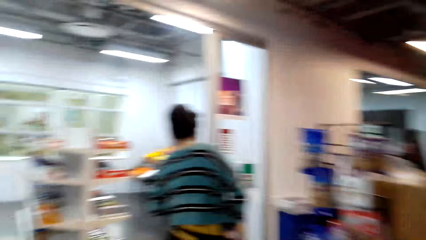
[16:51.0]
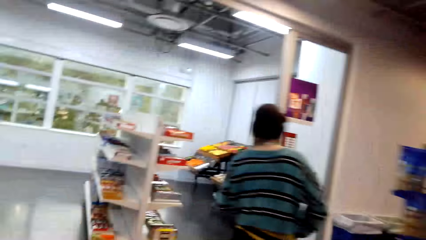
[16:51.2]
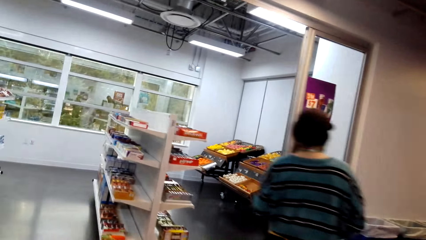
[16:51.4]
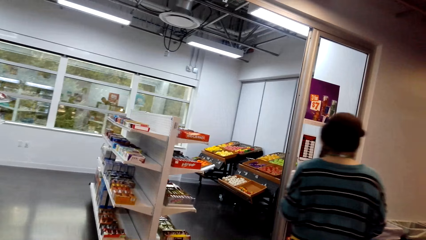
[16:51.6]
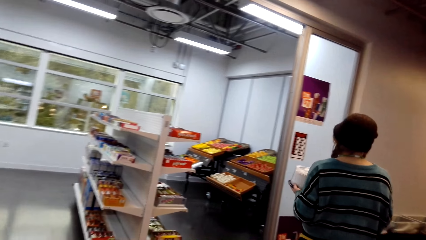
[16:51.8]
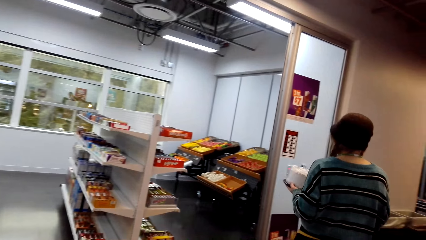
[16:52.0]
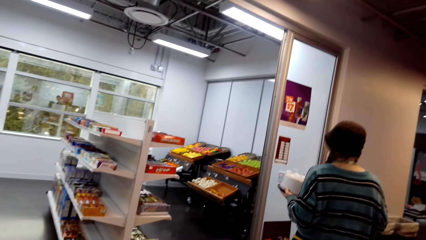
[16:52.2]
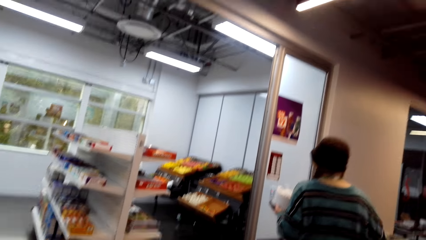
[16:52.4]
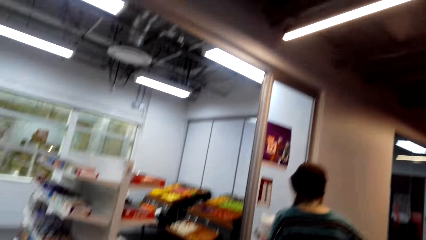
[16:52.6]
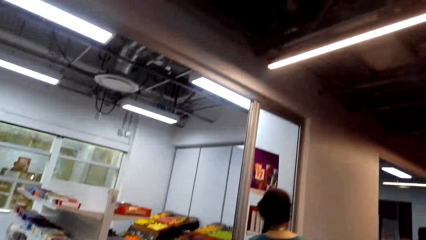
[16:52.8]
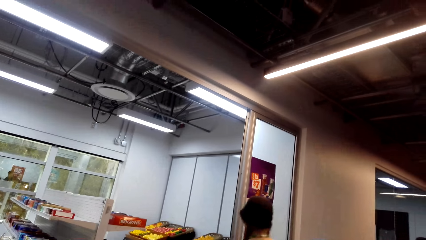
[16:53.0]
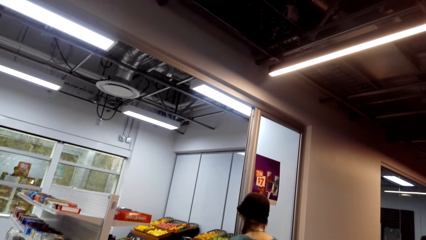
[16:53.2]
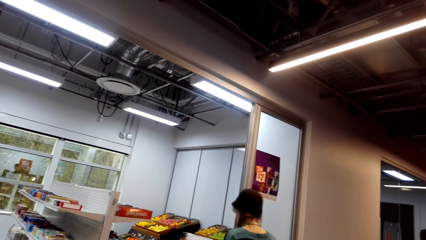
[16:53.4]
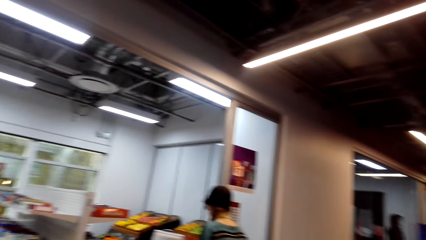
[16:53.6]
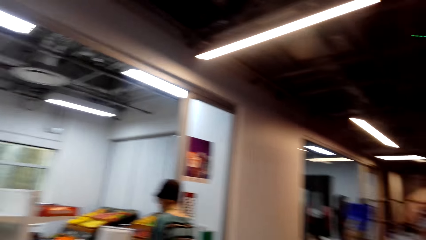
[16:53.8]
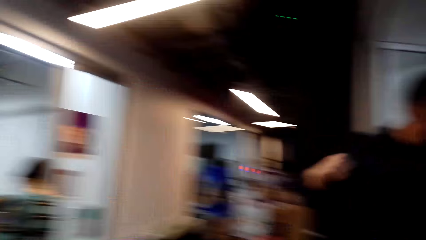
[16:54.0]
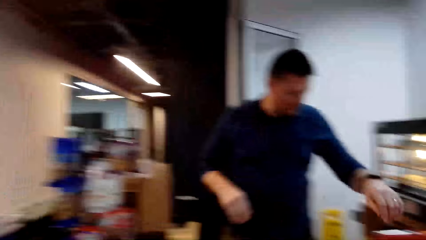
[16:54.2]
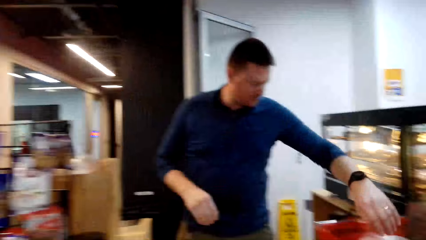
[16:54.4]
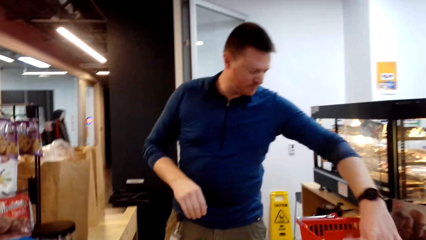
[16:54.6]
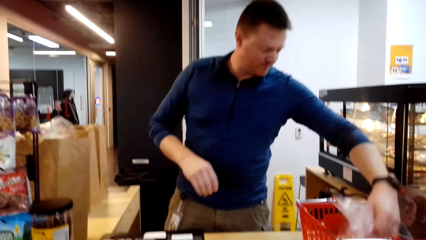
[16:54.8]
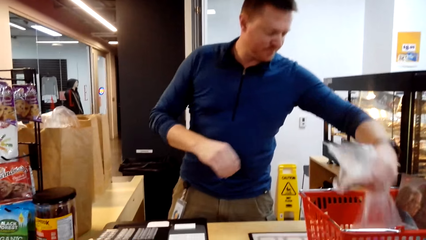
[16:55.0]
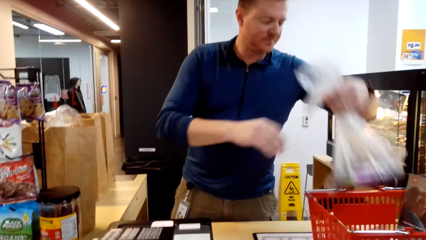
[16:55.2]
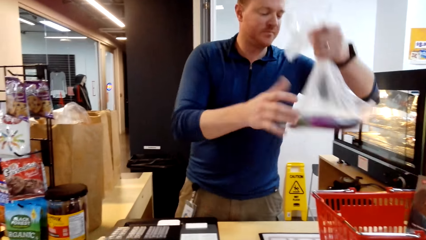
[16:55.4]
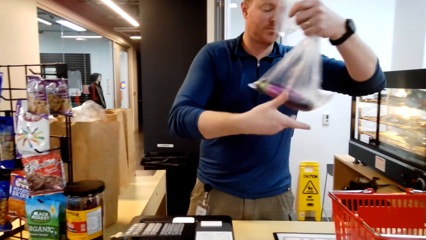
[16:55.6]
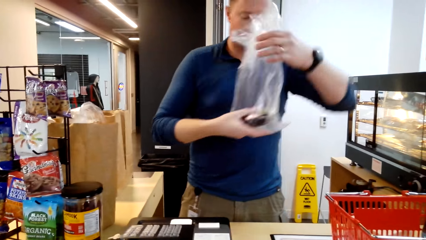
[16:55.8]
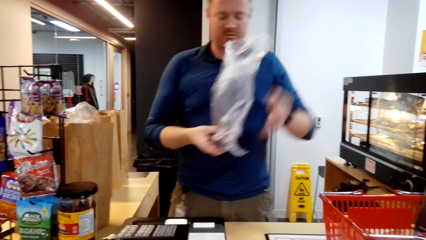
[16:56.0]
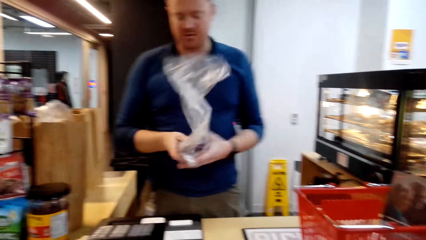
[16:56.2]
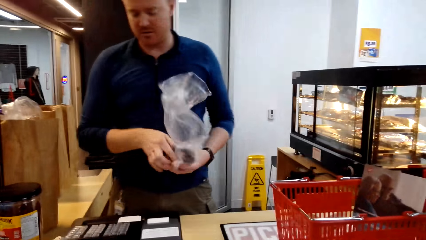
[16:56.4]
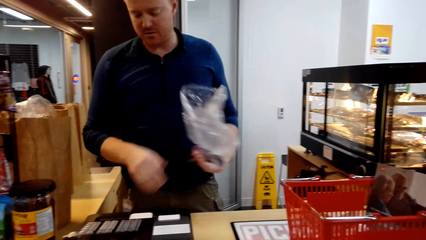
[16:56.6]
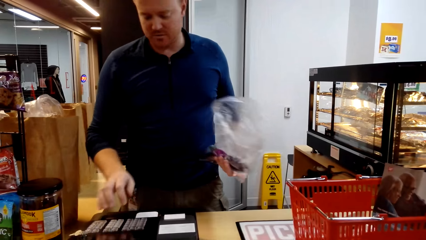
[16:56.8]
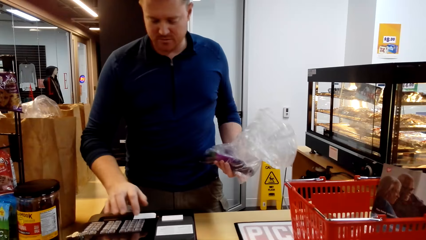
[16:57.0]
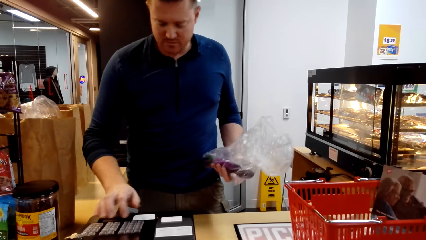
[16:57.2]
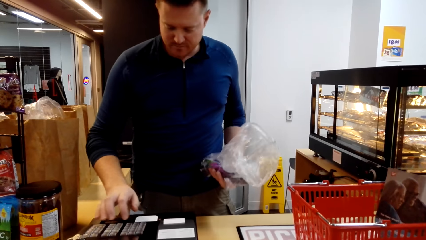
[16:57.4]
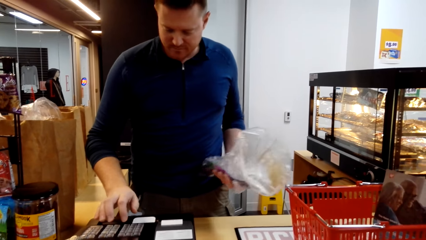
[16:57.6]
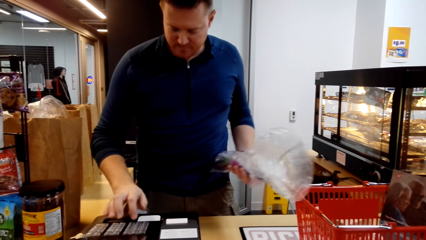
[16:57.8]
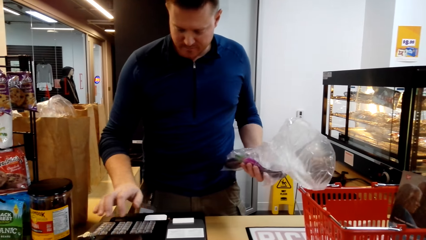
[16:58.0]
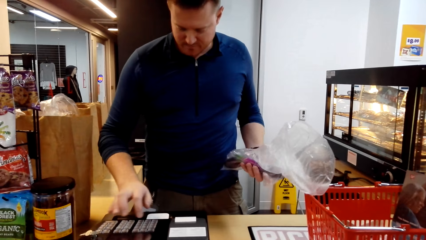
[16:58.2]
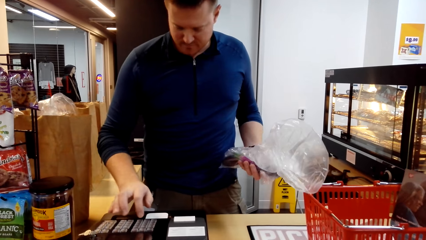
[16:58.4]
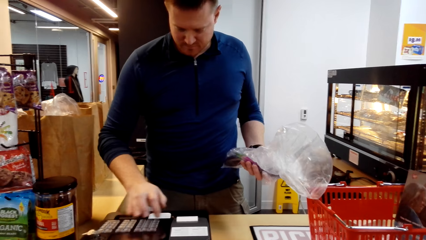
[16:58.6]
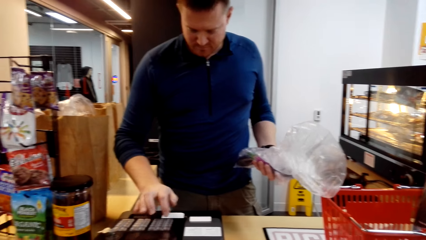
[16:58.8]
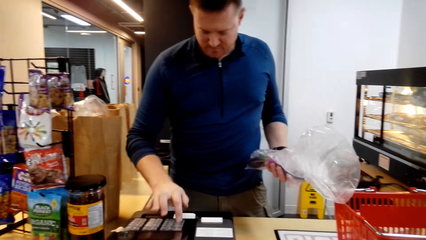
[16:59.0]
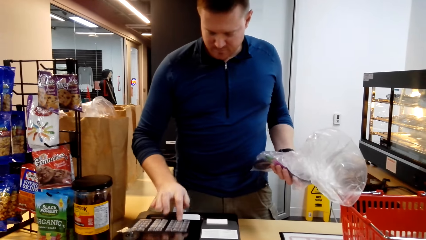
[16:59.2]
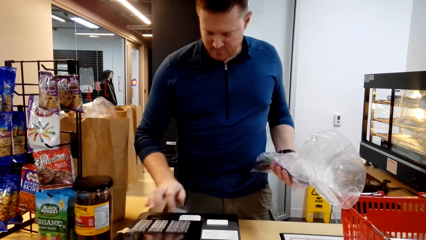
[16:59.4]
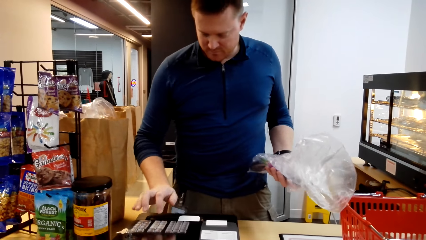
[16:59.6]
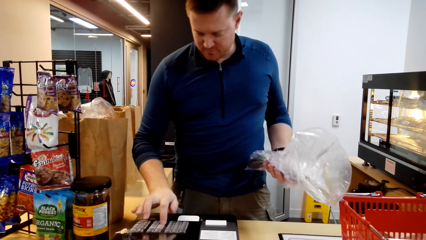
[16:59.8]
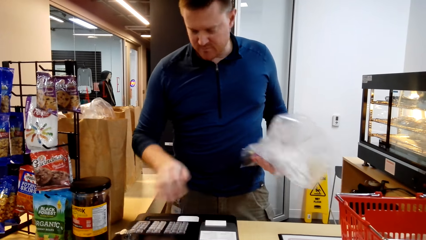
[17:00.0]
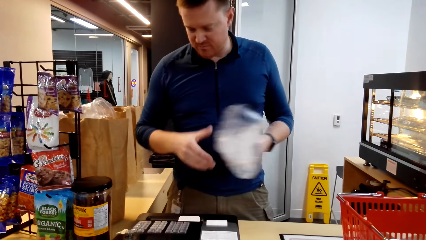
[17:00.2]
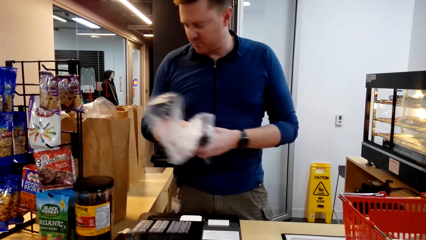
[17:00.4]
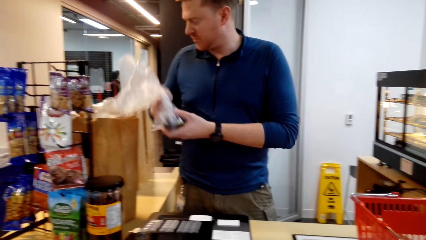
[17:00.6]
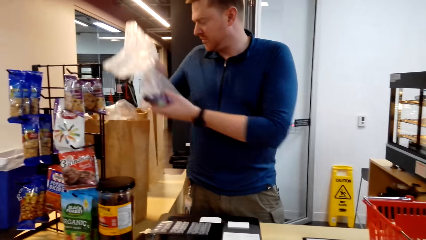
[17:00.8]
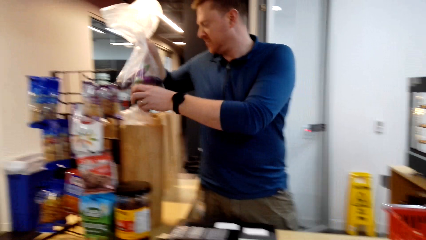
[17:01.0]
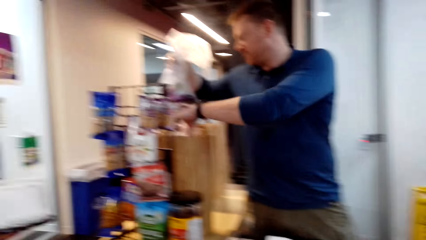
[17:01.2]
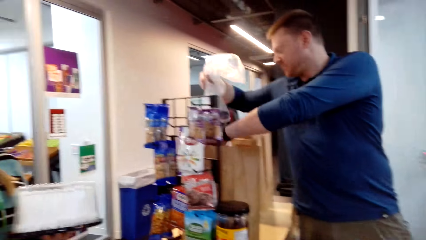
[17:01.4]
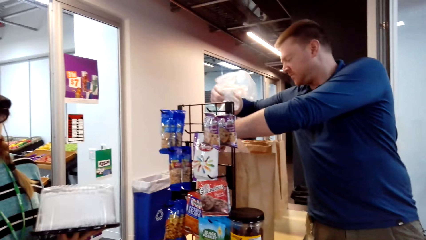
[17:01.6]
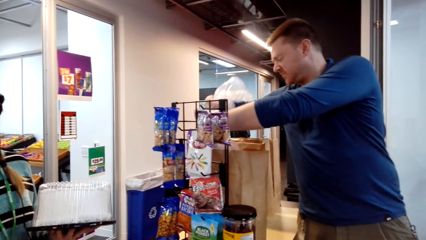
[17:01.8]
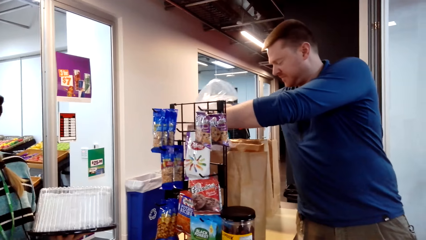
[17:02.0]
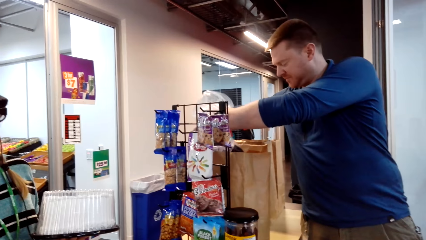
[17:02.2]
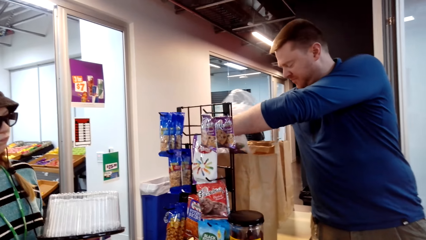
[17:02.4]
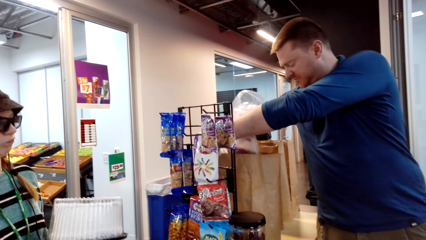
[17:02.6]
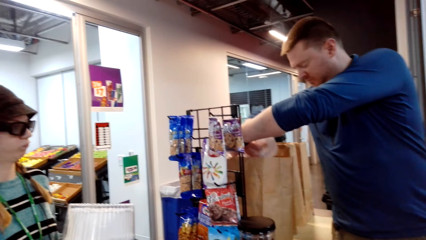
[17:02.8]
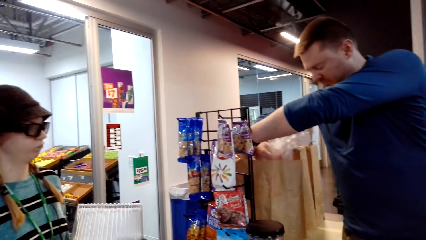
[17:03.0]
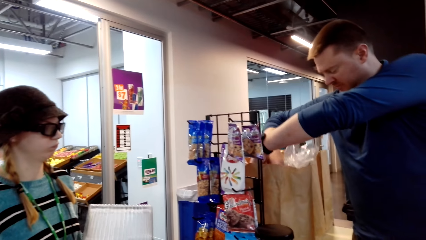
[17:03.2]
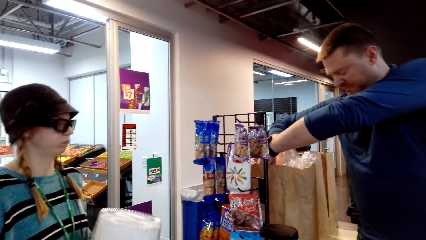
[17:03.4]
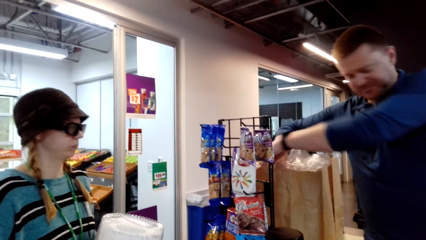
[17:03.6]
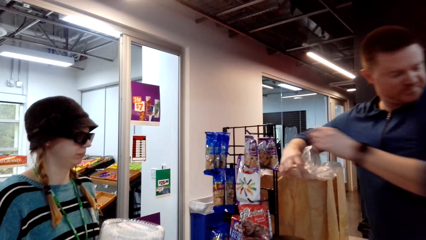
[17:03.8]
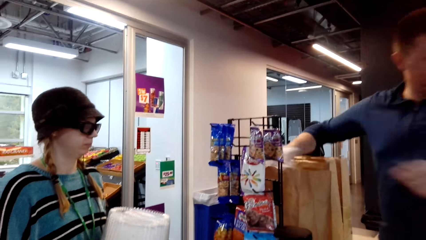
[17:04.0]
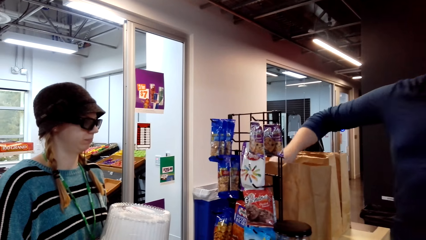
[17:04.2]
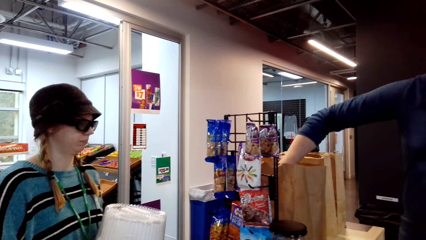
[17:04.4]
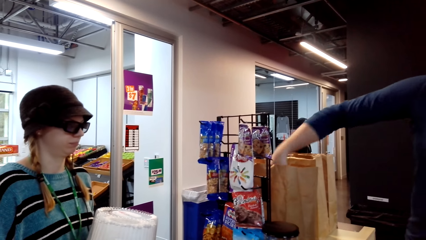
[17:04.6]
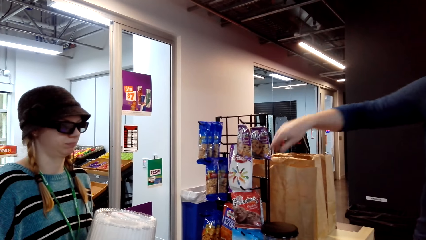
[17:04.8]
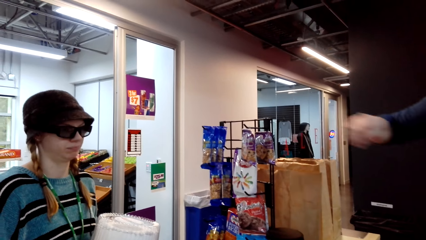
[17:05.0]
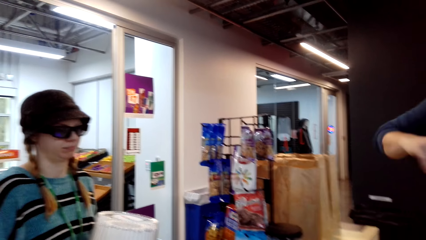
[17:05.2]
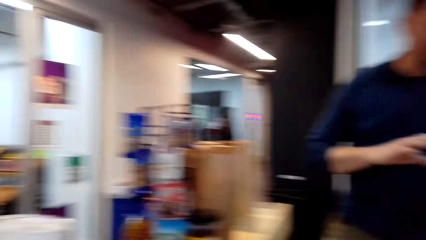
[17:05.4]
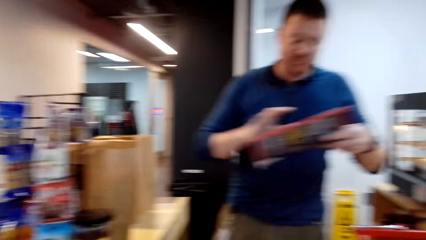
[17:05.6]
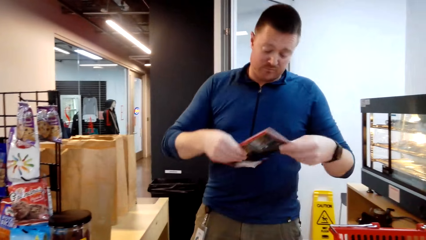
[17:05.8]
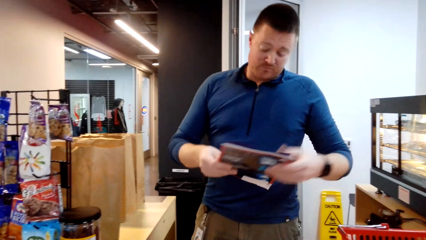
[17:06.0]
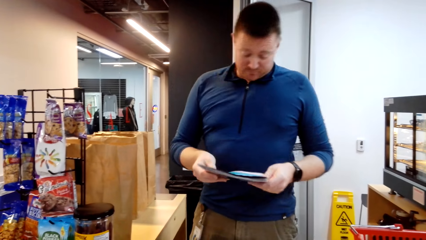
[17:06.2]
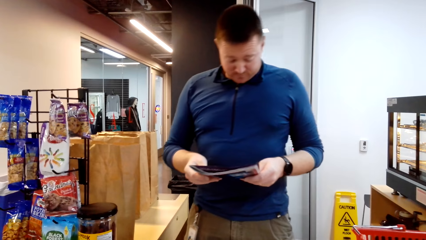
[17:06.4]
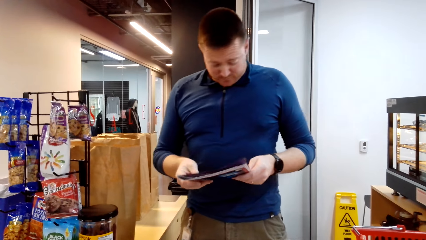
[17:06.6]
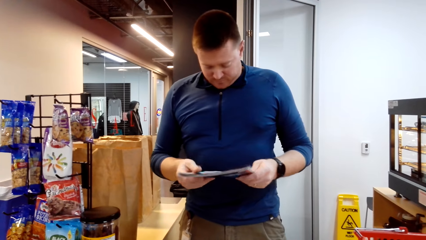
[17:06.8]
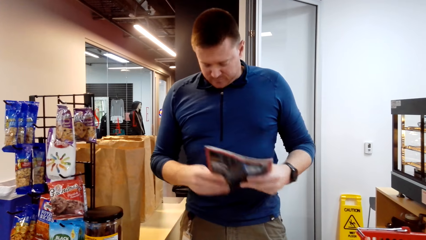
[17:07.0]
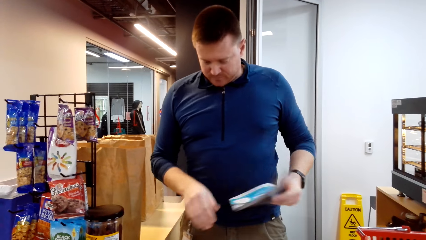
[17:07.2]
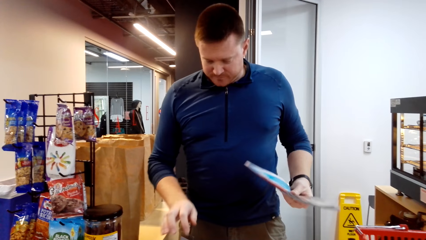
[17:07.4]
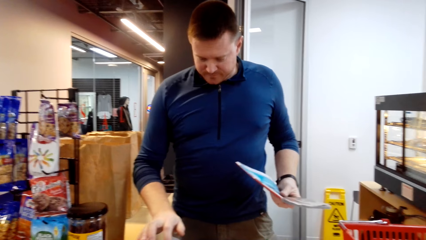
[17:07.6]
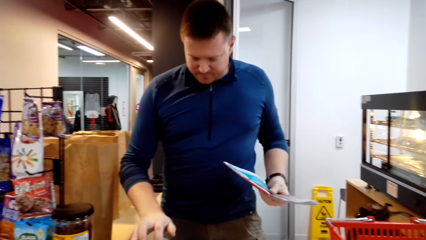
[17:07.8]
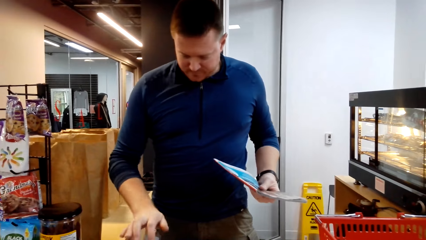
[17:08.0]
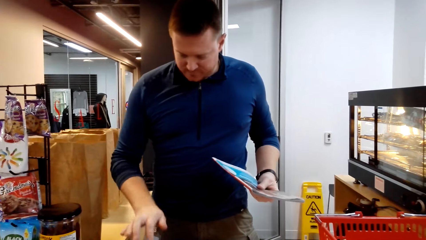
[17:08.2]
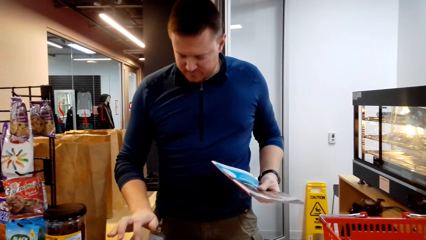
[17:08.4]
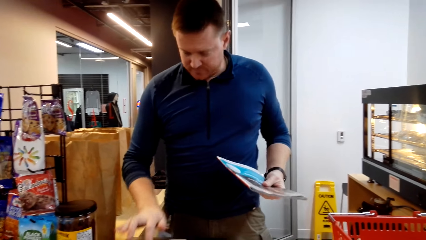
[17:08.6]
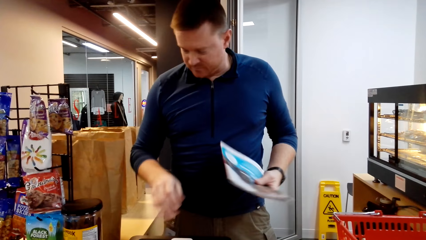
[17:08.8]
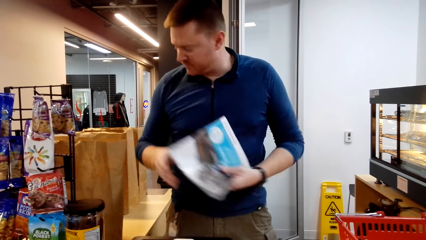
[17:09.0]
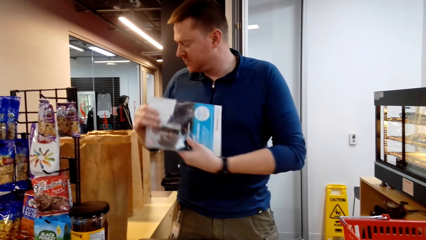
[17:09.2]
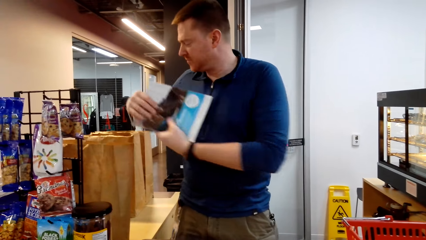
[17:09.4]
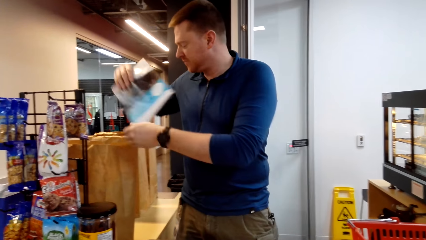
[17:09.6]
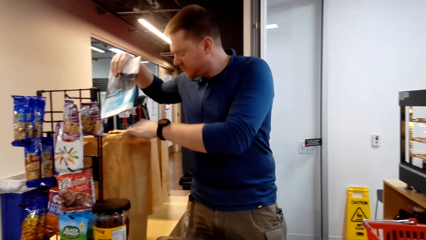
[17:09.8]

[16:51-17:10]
The camera wearer looks around. A man picks up an eggplant from the trolley basket. The man presses the calculator button. The man puts the eggplant in the packing bag. A woman holds a cake in her hand. The man looks at the notebook. The man presses the calculator button.
